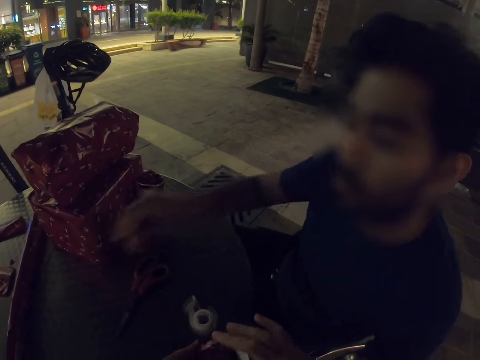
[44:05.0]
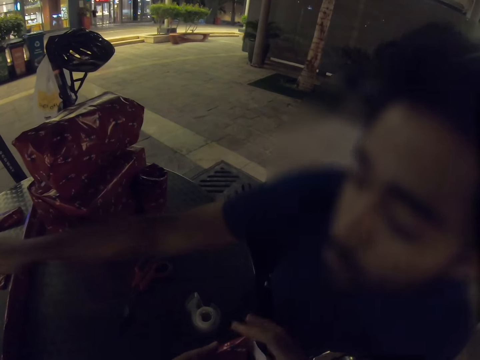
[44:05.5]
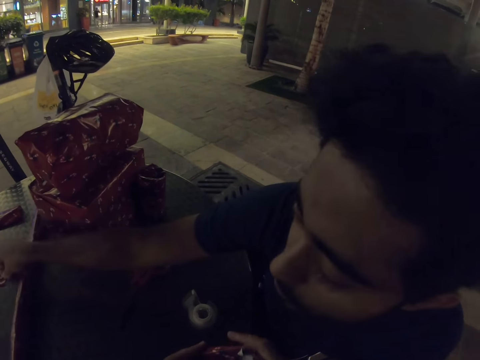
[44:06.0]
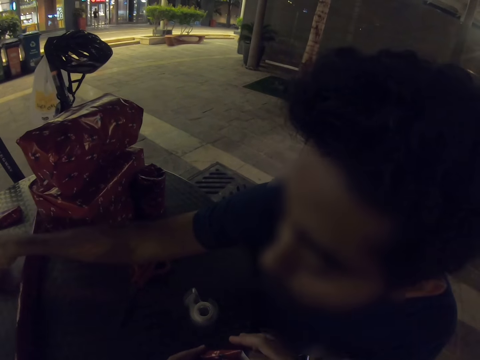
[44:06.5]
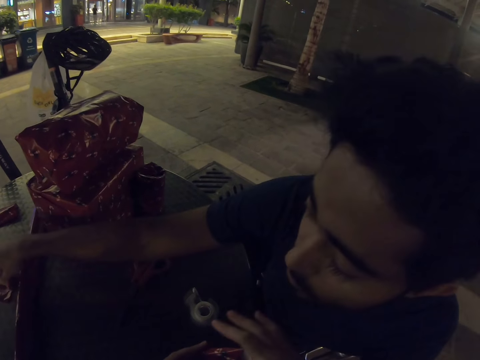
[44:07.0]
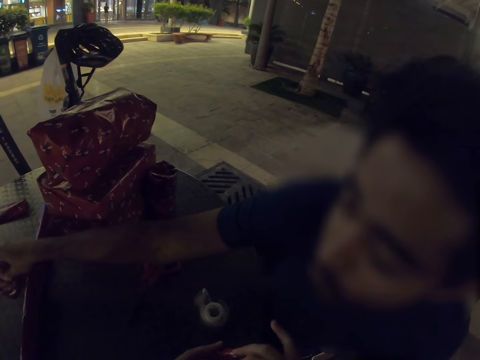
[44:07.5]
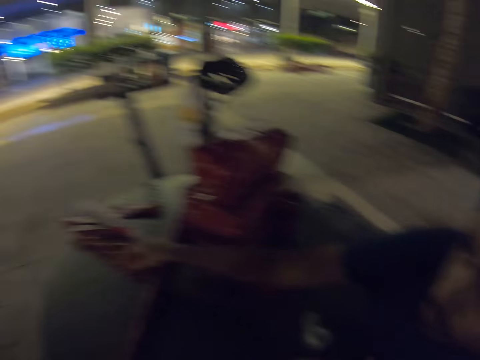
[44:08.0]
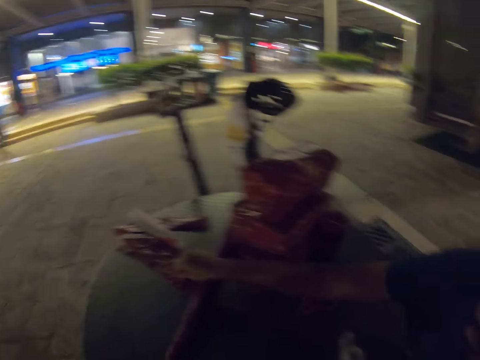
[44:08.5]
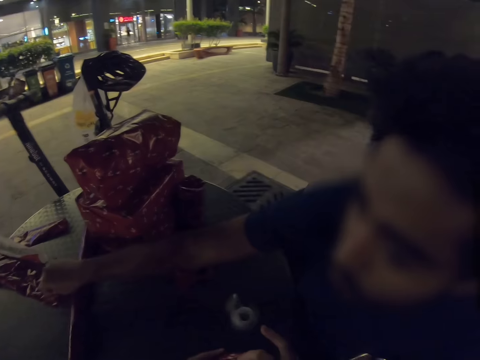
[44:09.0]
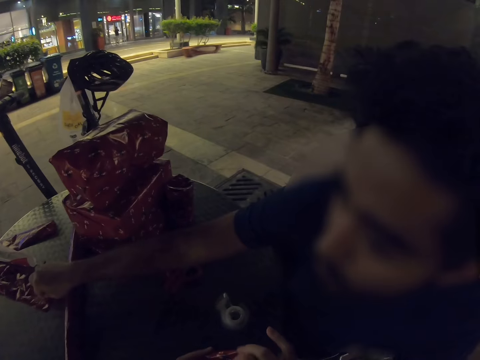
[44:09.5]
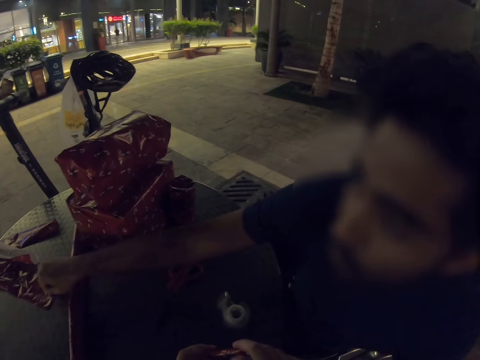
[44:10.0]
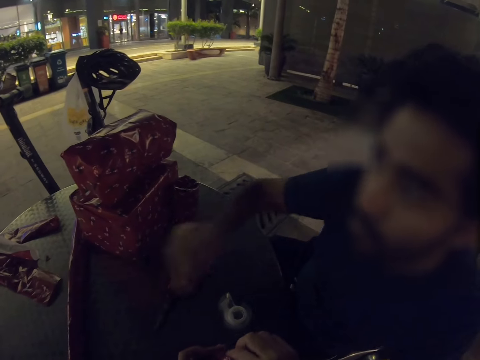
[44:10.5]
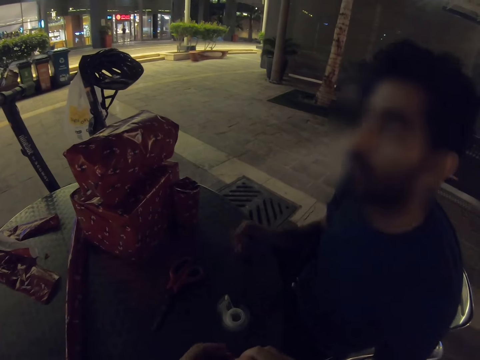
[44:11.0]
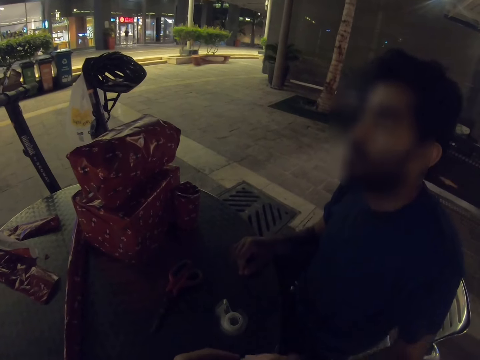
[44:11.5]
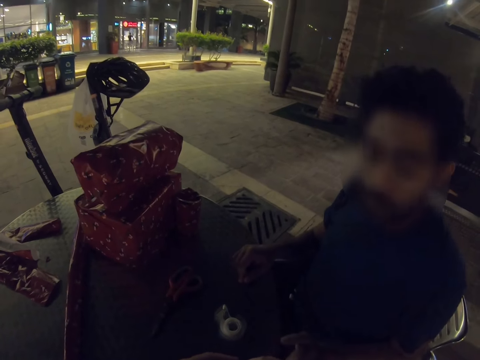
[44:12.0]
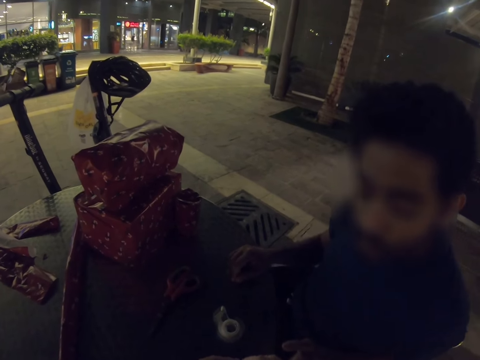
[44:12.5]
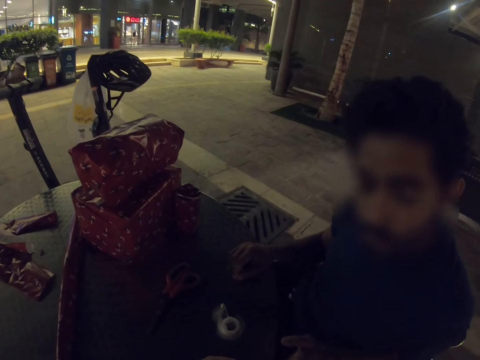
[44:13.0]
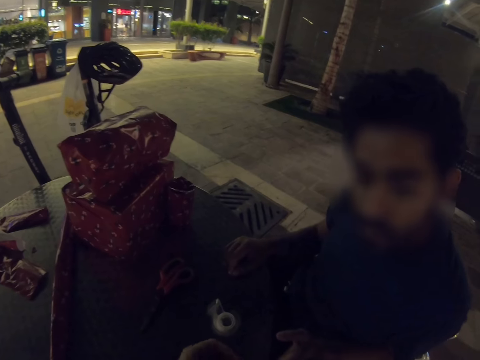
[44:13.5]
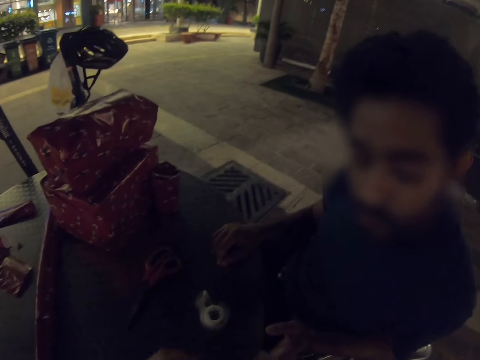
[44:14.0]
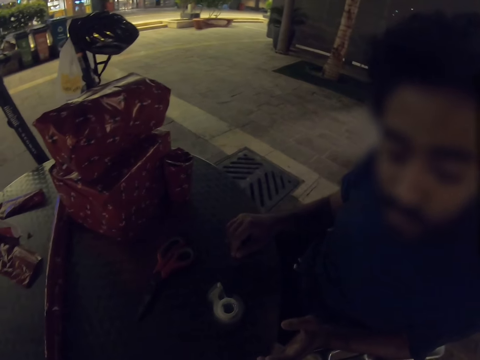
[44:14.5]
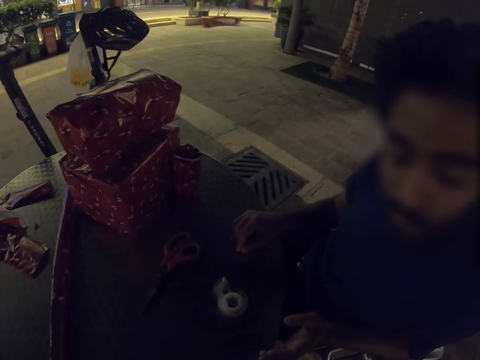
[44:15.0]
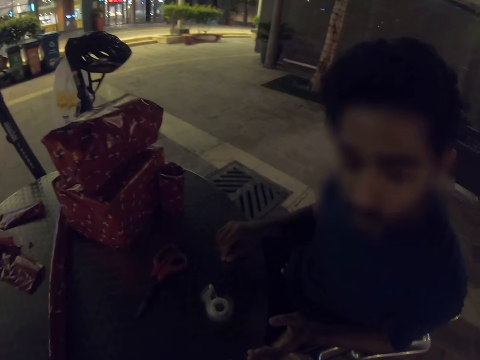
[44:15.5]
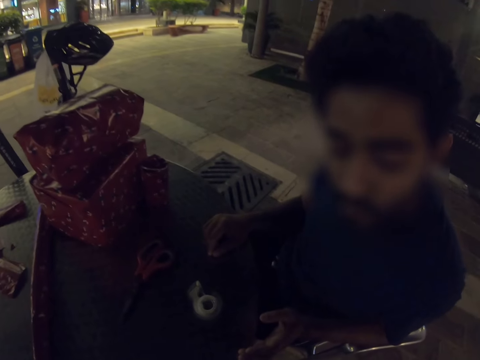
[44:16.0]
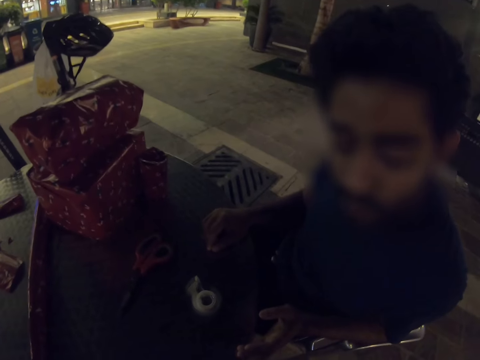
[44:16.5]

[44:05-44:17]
A man picks up tape and puts the piece of wrapping paper on the table. He sticks the tape on the table.

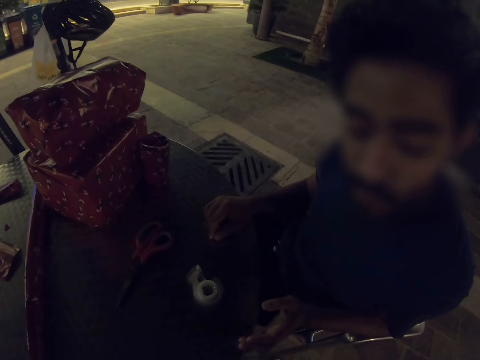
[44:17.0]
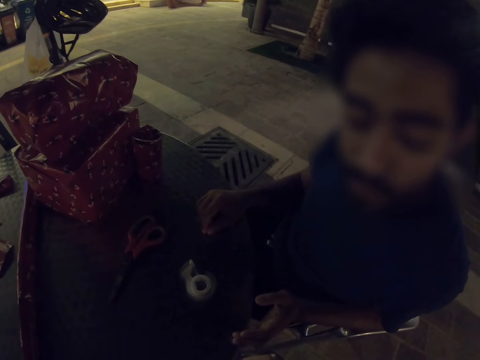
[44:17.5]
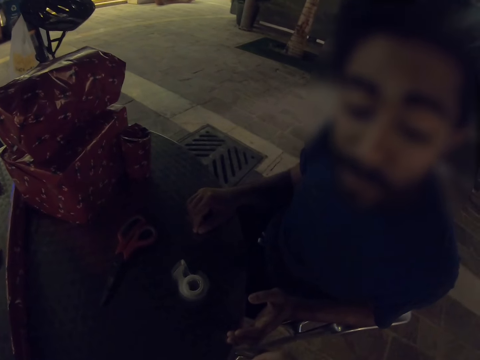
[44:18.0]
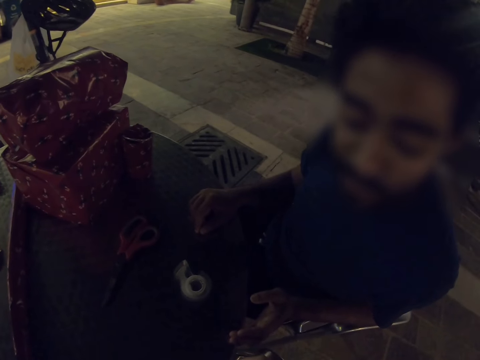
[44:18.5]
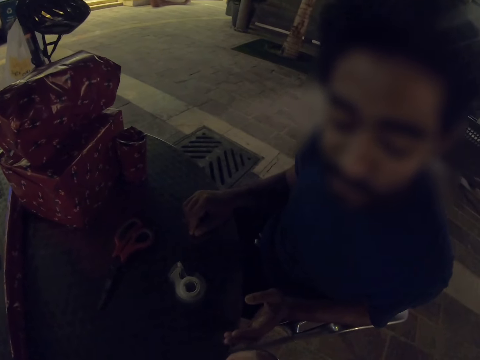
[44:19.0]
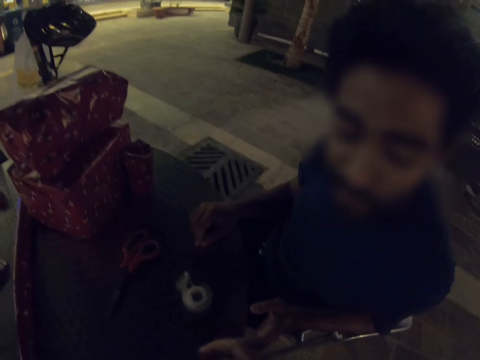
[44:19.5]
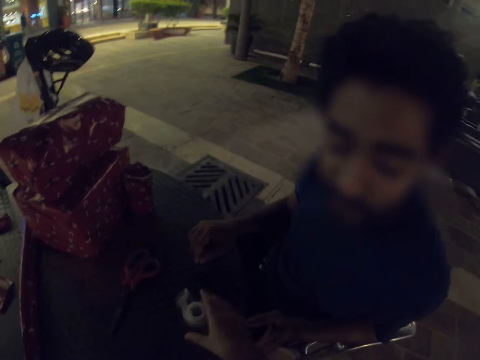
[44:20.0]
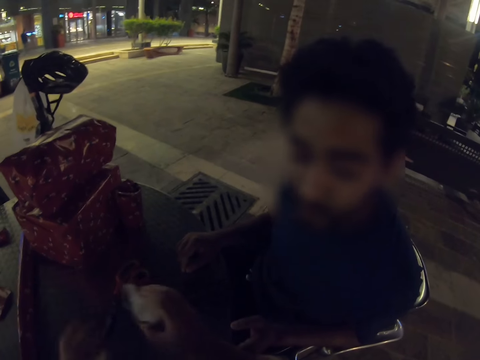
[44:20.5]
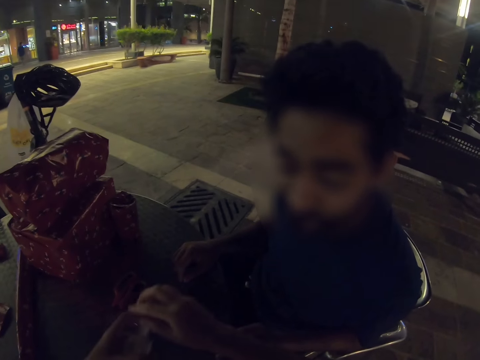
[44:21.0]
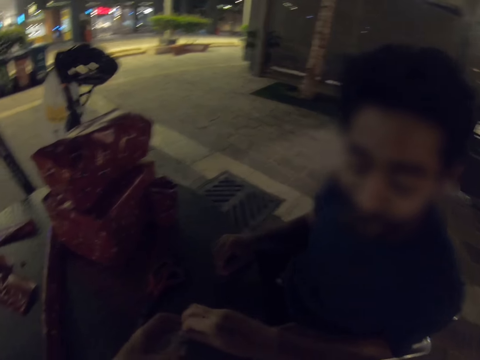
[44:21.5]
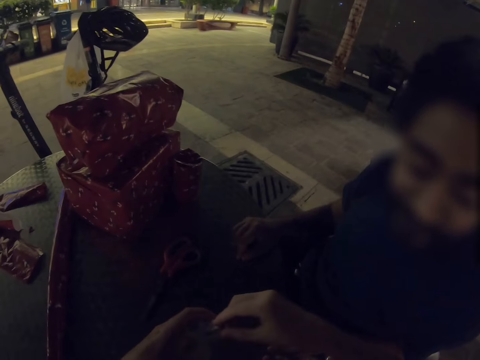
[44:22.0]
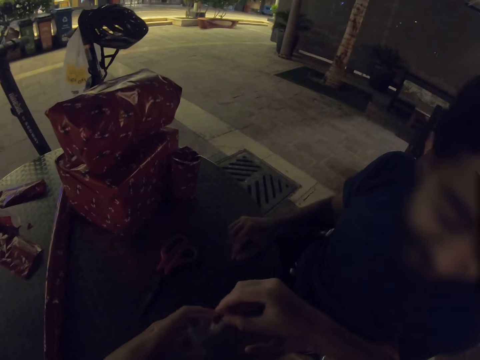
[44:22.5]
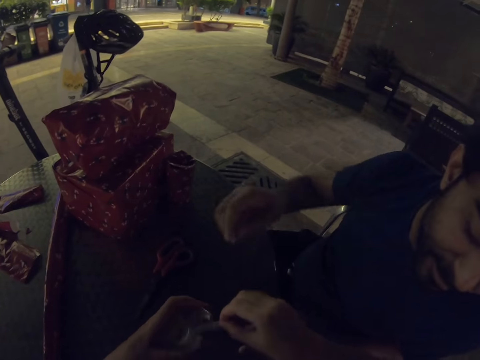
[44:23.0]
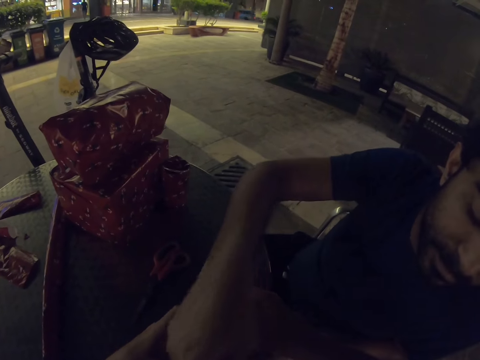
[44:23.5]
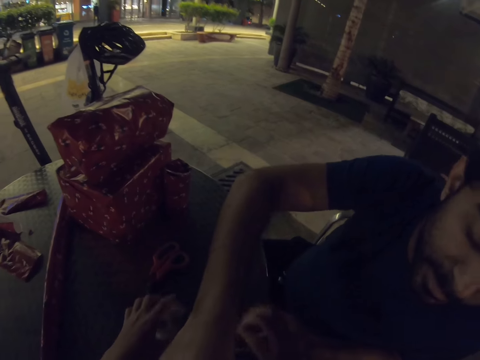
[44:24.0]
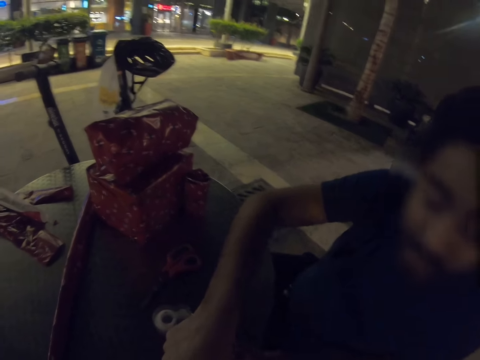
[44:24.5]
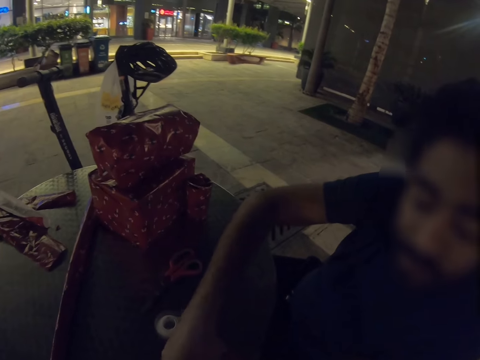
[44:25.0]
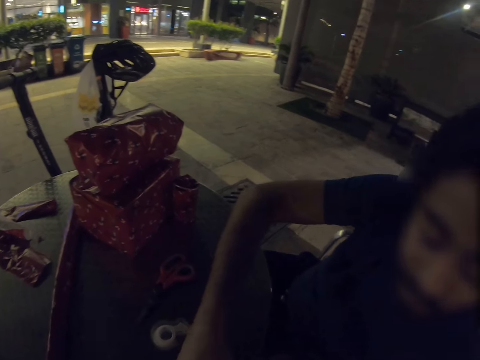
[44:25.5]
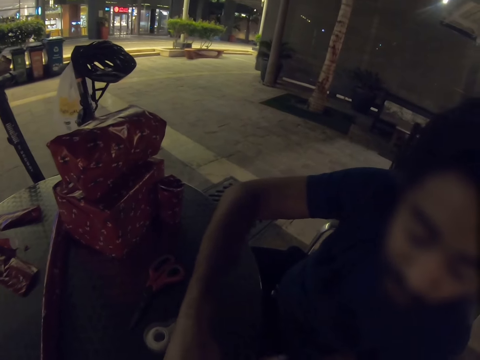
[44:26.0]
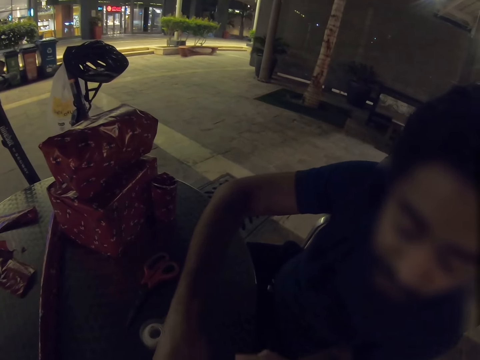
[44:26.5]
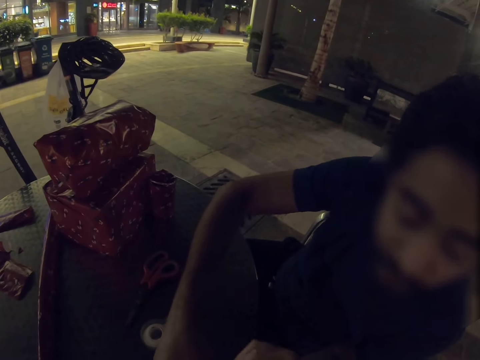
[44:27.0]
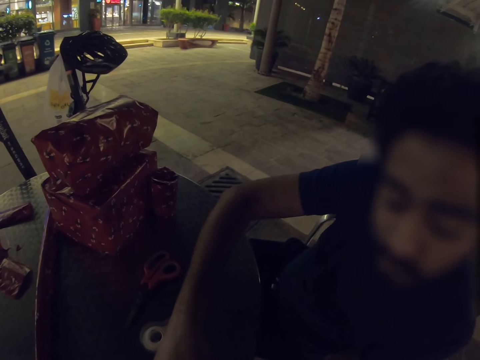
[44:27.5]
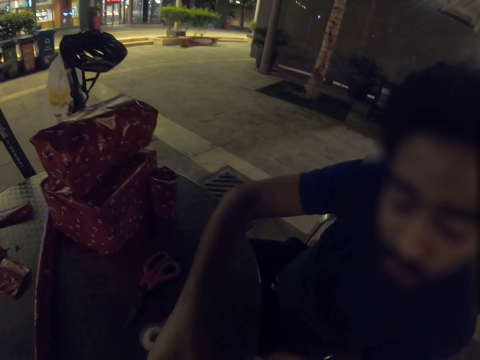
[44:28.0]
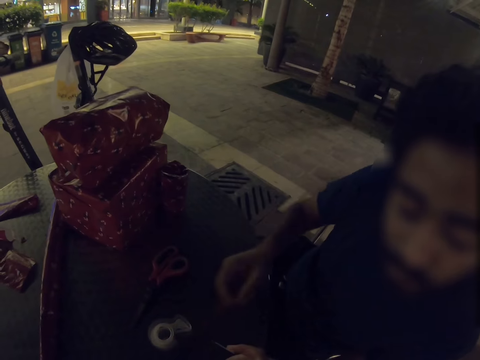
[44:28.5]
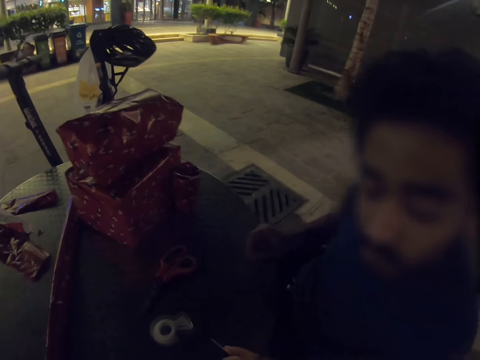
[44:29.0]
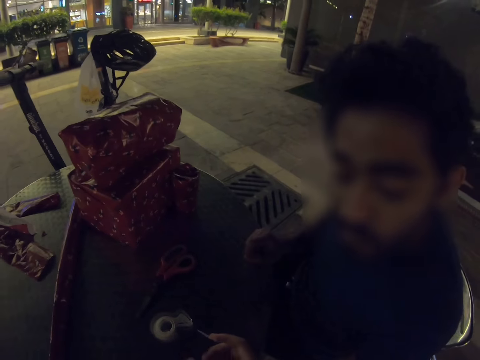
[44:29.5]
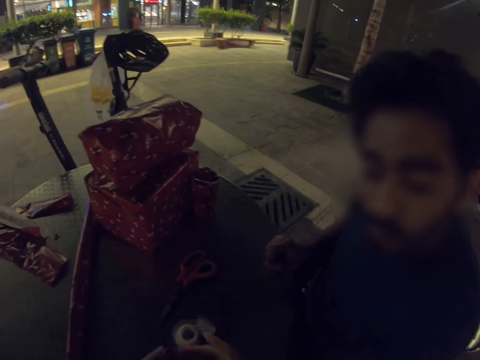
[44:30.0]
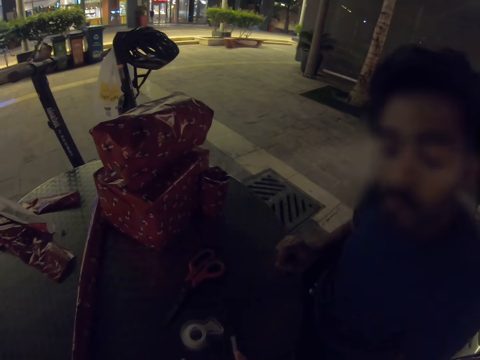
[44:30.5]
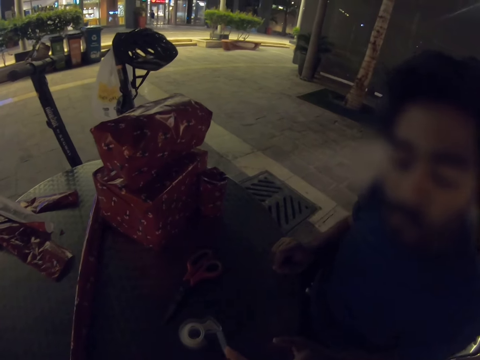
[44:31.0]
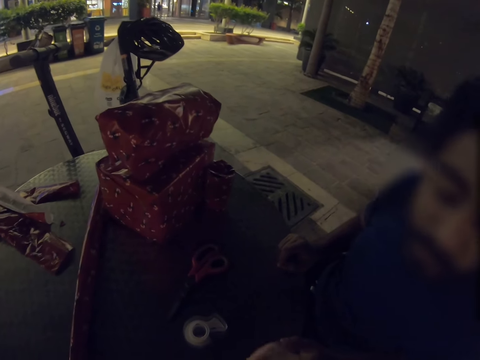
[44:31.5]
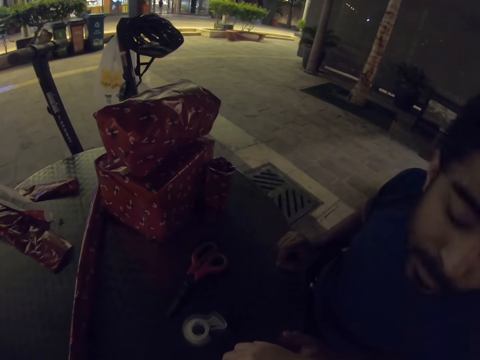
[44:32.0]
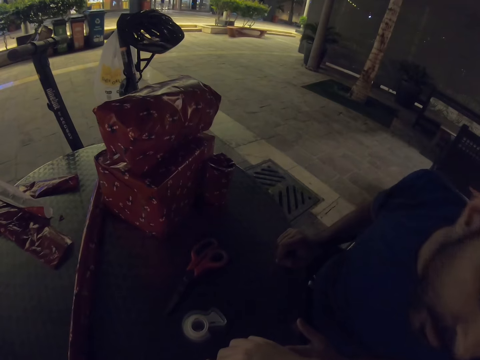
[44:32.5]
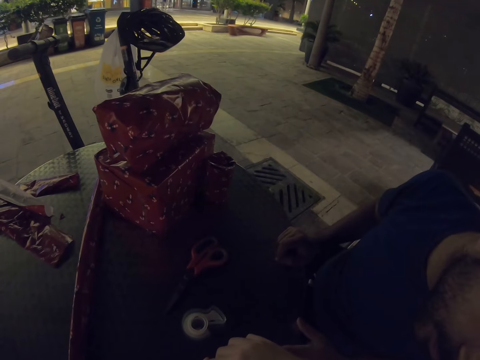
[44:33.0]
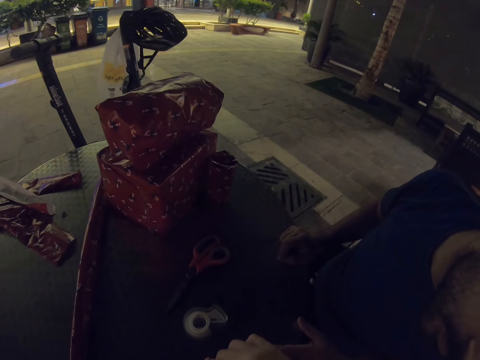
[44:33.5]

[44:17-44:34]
A man talks. The camera wearer takes the sellotape from the table. They pull the sellotape. The man moves his right hand. The camera wearer puts the sellotape on the table. The man moves his right hand.
